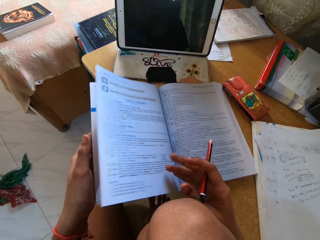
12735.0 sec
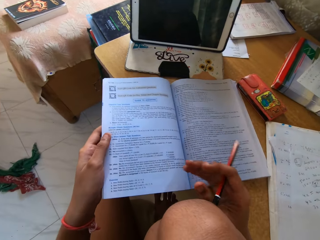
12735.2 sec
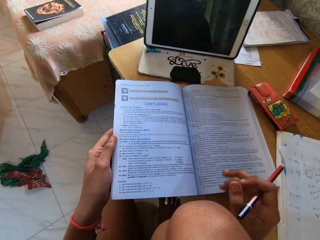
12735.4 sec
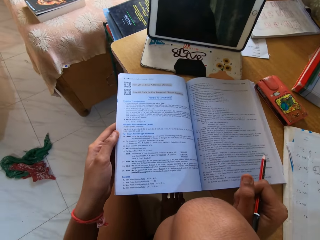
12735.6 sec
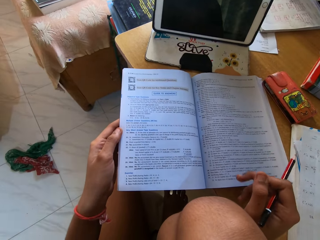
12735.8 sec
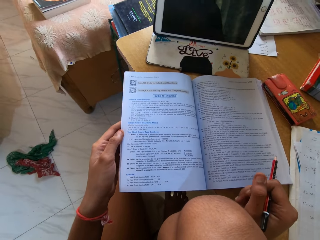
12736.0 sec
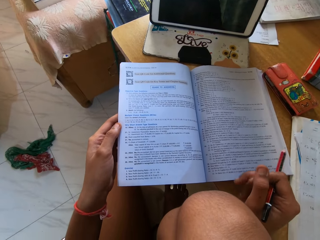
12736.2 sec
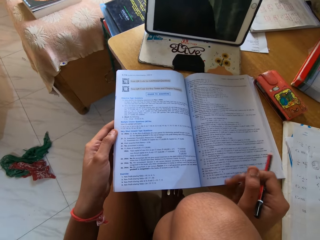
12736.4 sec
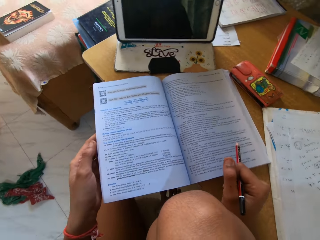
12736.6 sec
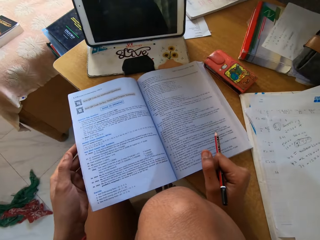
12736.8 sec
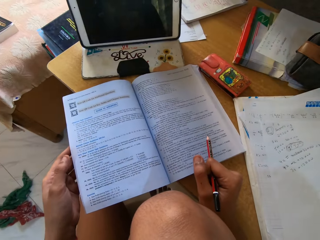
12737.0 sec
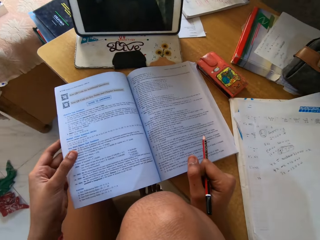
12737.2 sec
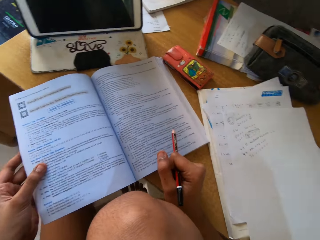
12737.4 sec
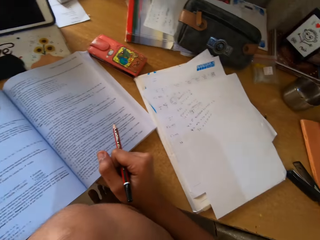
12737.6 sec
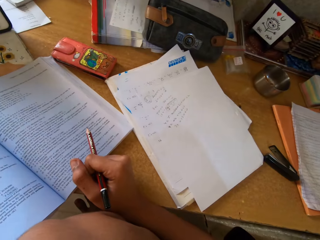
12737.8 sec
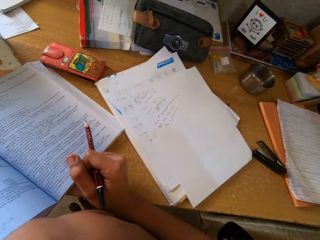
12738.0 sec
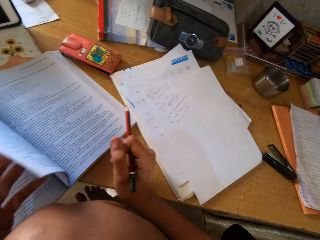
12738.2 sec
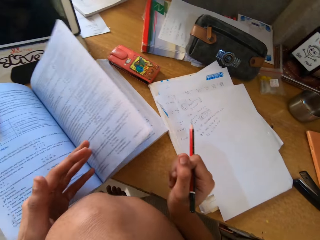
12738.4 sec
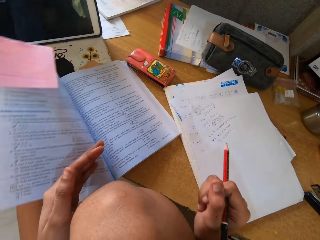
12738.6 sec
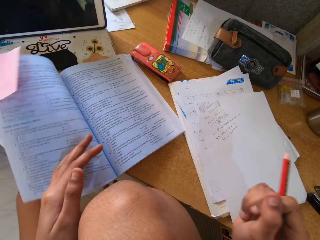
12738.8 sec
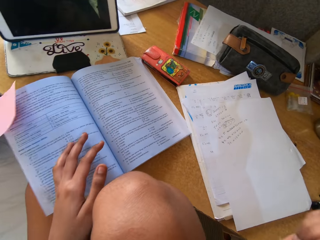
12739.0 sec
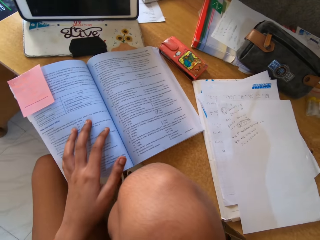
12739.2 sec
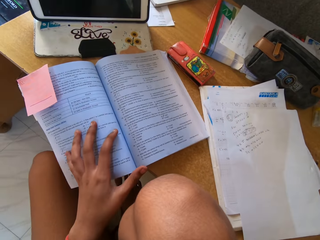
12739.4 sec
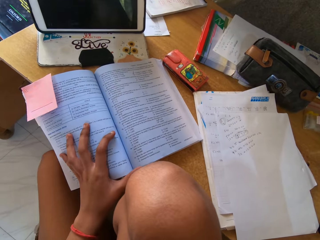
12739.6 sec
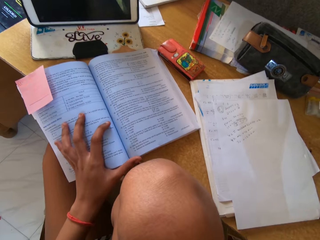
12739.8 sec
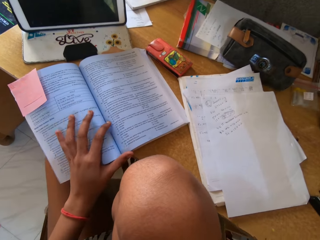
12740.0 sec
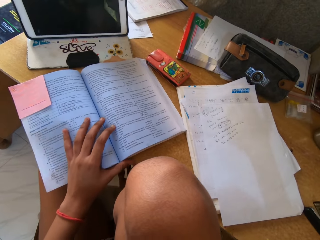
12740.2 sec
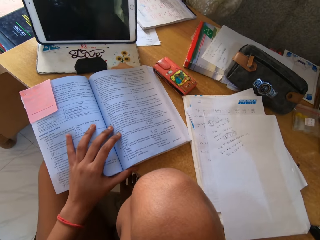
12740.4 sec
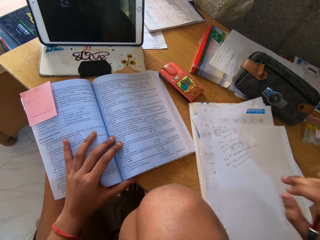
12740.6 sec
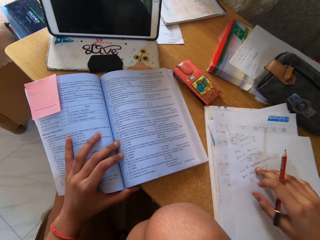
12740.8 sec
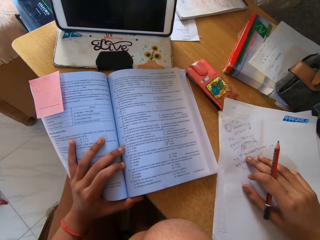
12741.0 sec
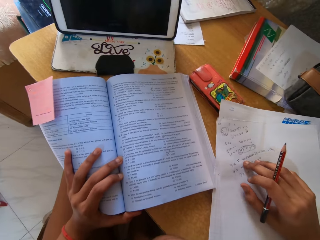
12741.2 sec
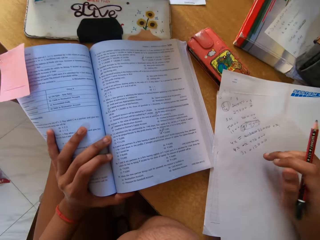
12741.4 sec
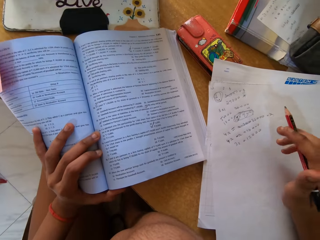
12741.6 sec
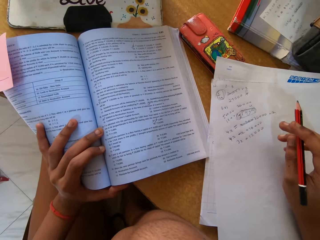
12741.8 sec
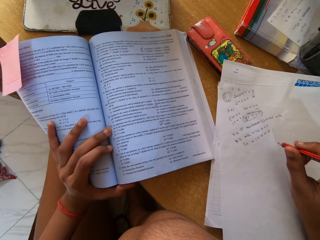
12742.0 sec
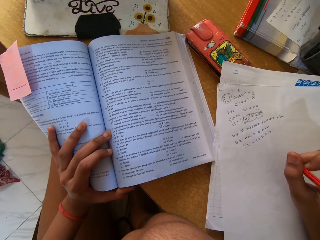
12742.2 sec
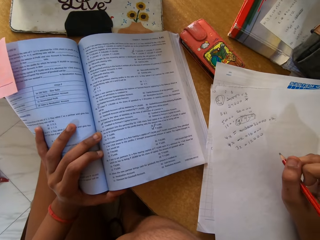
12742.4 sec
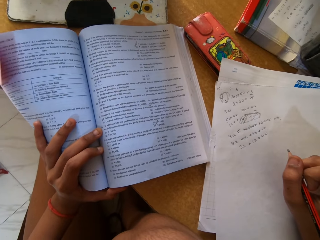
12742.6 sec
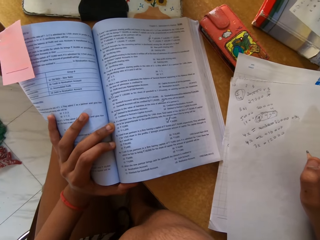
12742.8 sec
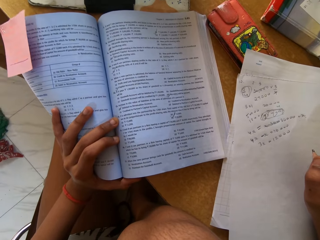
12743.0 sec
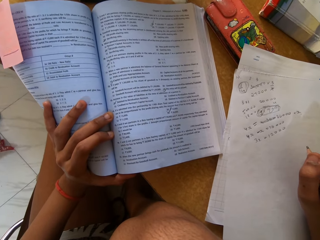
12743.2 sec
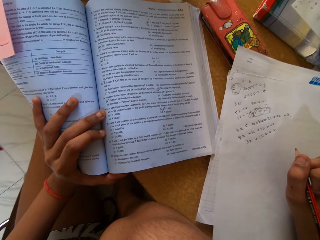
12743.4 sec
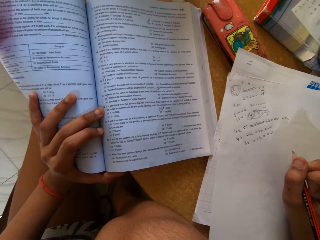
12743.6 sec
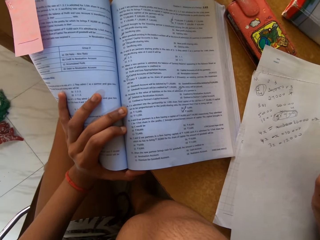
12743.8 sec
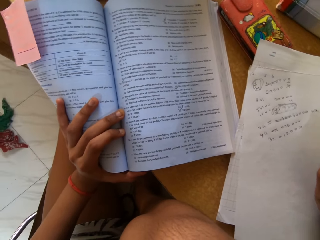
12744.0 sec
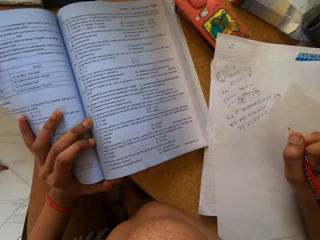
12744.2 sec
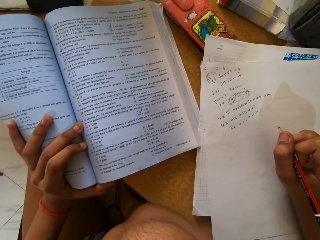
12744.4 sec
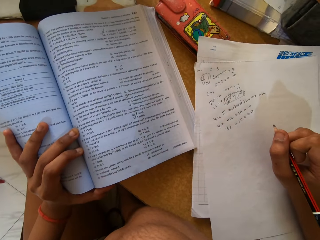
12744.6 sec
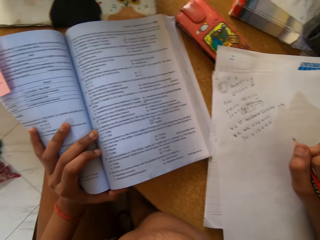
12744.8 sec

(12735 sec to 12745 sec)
The camera wearer peruses the pages. They hold the pages. They stare at the book. They move the hand. They open the book. They peruse the pages. They move the pages down. They stare at the book. They move the hand down. They move the paper on the table. They push the paper. They stare at the book. They move the hand.

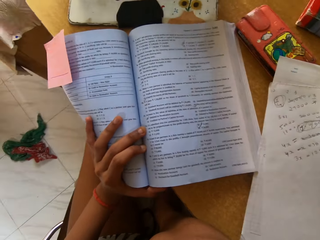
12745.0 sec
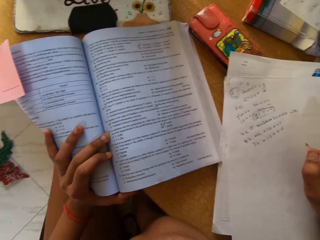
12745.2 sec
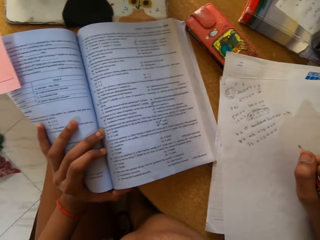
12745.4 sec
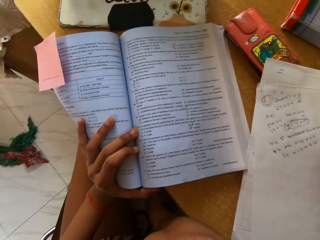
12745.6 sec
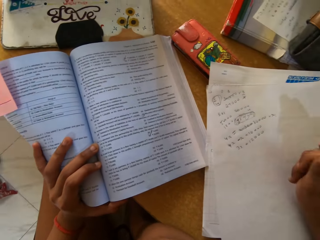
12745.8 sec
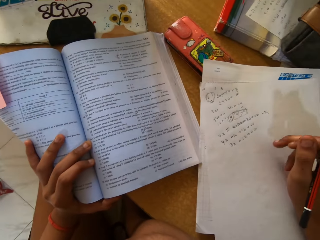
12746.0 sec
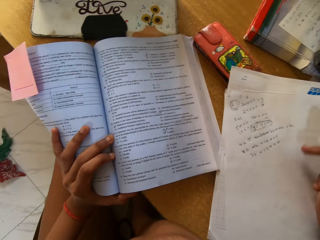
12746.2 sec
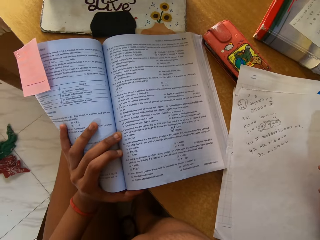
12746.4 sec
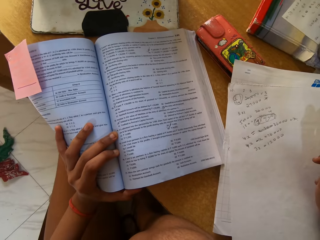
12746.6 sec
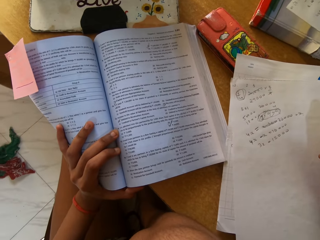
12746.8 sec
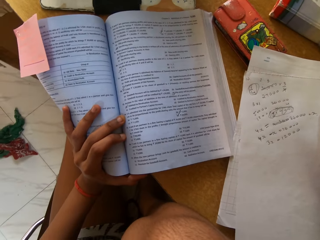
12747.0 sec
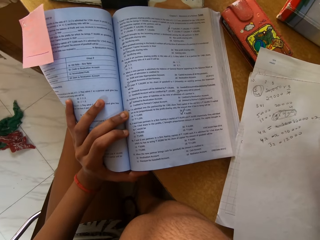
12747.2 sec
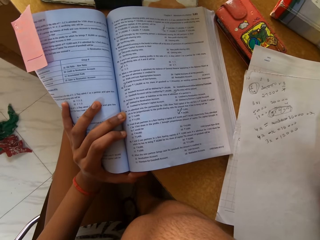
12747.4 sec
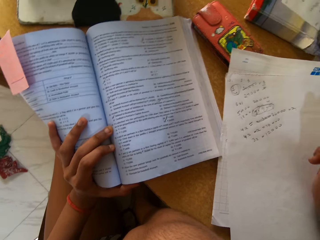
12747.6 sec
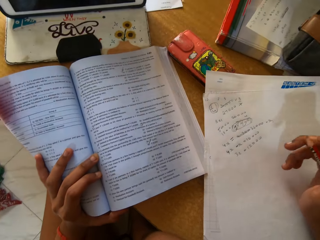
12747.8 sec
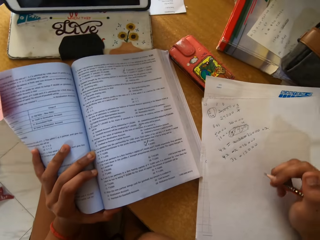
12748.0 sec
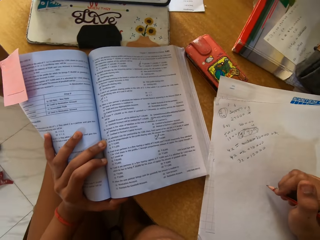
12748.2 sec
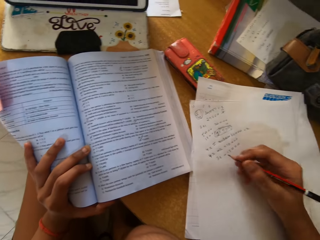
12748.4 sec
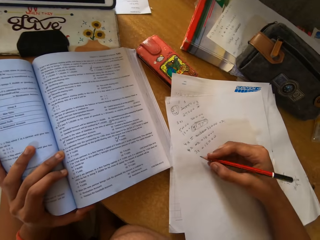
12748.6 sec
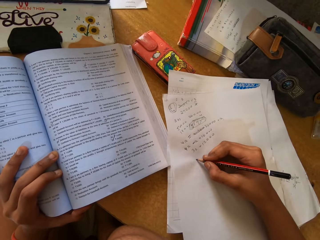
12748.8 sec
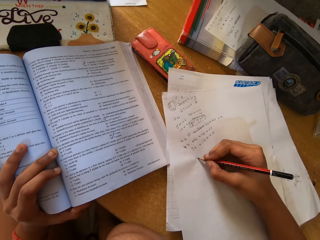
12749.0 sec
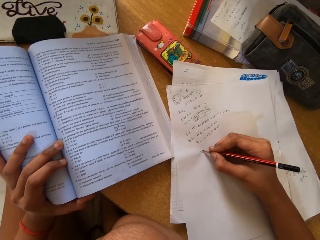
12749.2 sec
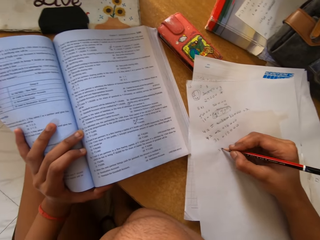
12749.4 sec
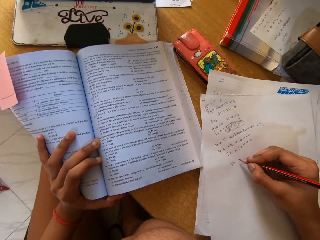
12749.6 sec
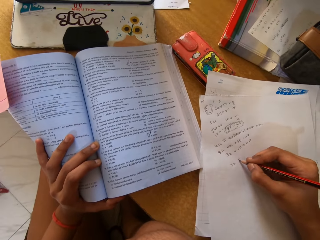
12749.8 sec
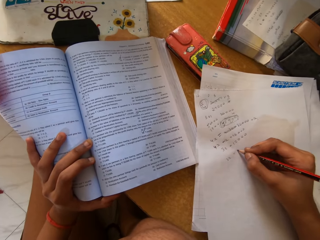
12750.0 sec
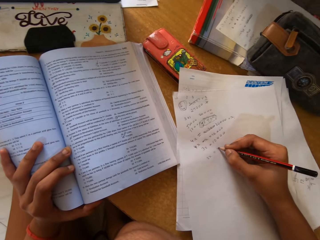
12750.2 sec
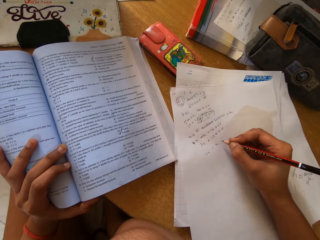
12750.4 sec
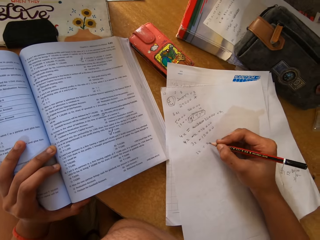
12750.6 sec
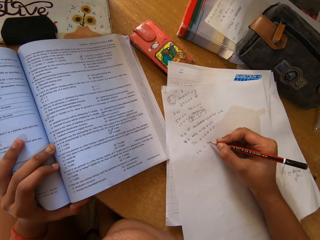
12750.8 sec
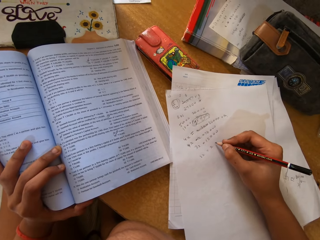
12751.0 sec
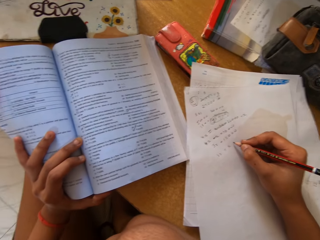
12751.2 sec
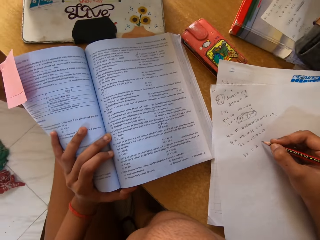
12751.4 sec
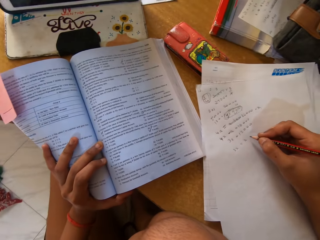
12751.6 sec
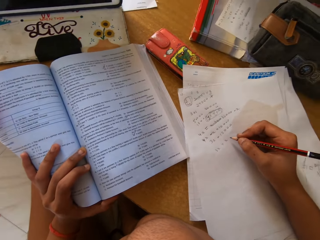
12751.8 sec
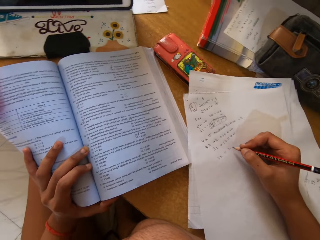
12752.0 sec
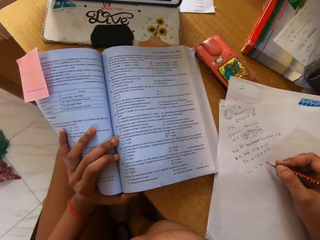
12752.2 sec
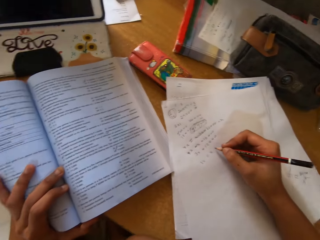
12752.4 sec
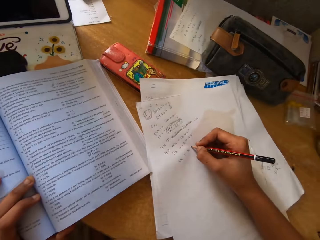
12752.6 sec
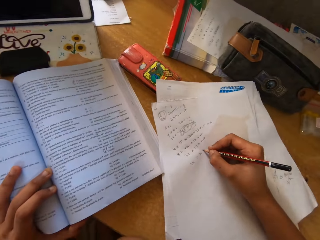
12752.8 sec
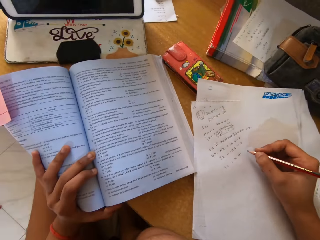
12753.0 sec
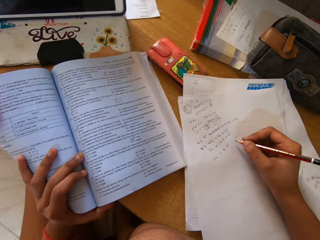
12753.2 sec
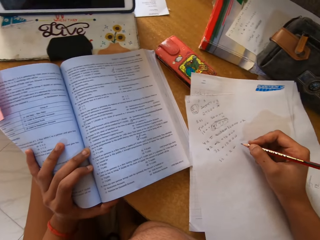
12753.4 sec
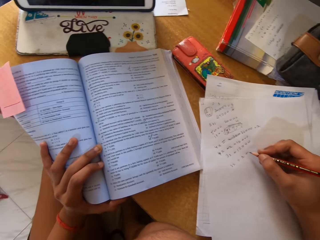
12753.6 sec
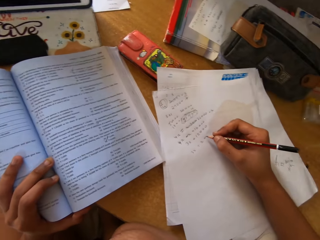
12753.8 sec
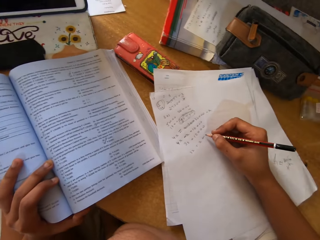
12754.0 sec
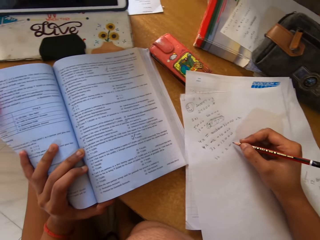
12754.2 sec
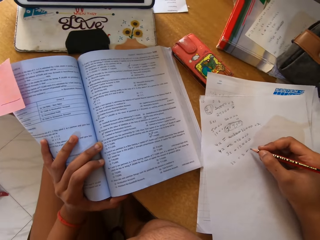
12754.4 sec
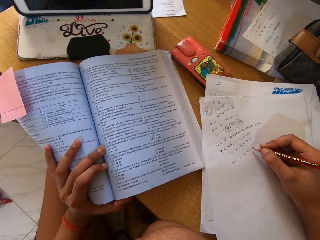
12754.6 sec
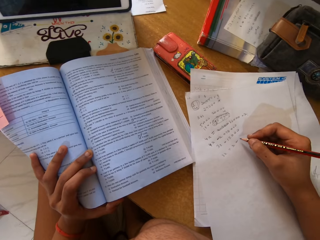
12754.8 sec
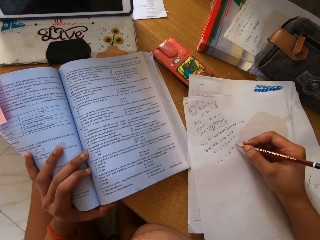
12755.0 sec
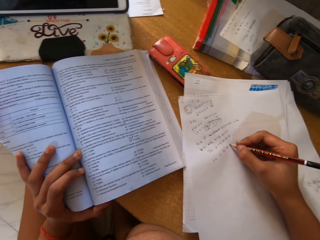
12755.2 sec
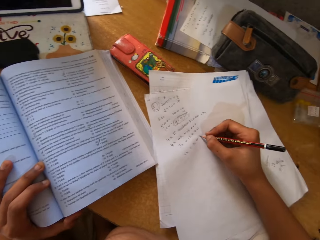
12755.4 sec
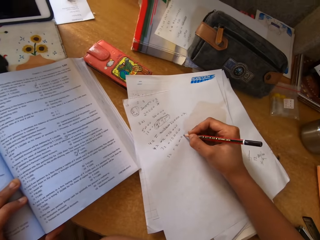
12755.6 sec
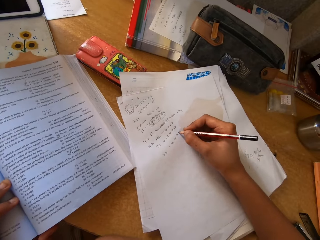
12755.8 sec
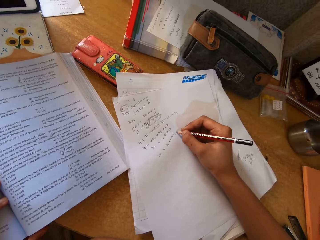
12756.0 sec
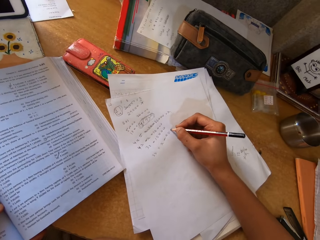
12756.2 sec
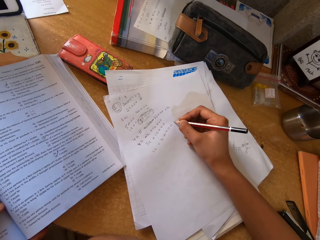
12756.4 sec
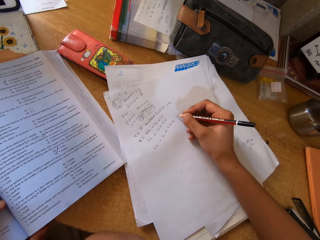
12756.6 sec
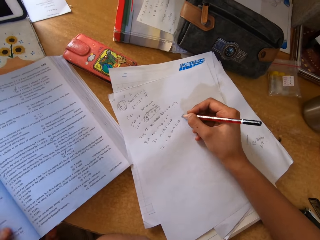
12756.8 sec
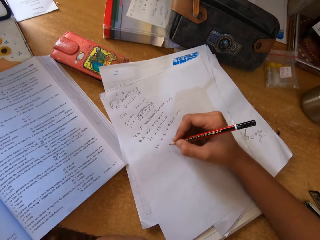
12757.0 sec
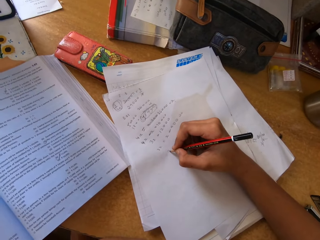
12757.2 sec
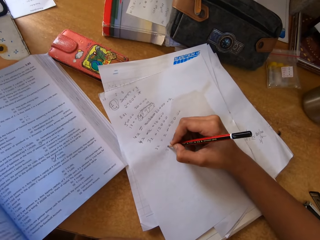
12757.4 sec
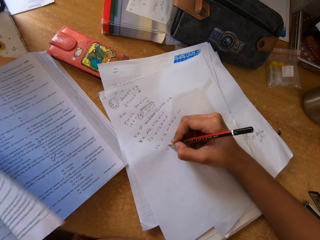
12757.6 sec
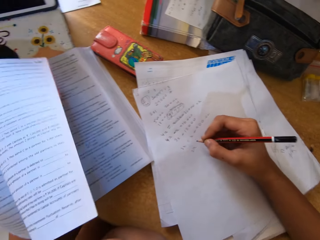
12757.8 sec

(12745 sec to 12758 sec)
The camera wearer moves the hand. They write on the paper with a pencil.
